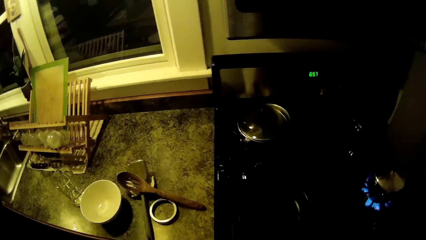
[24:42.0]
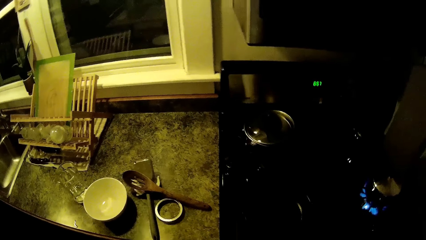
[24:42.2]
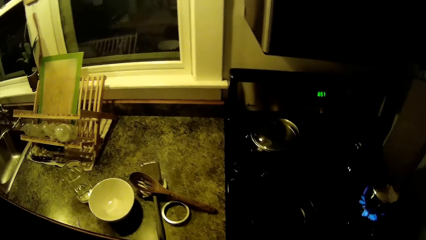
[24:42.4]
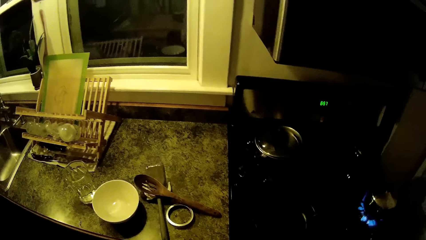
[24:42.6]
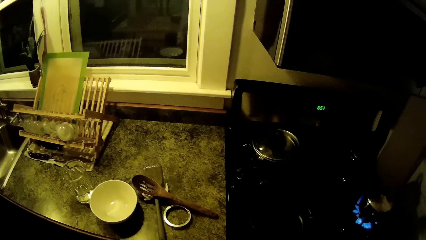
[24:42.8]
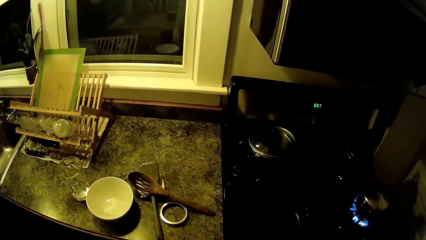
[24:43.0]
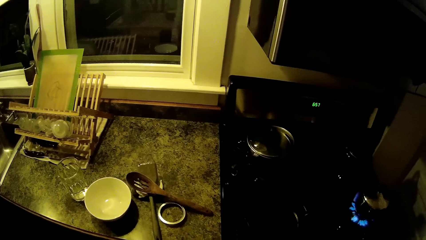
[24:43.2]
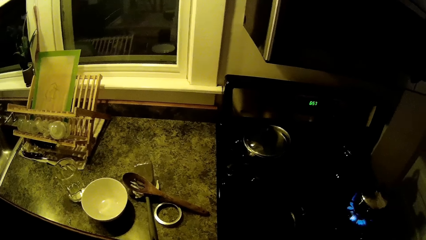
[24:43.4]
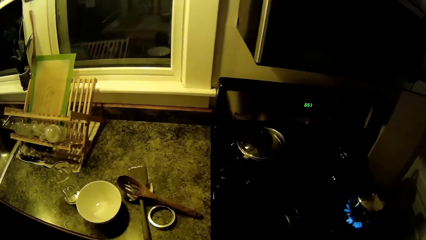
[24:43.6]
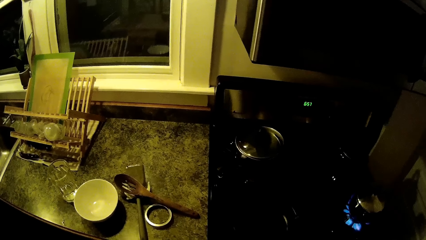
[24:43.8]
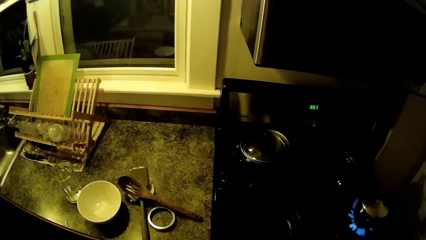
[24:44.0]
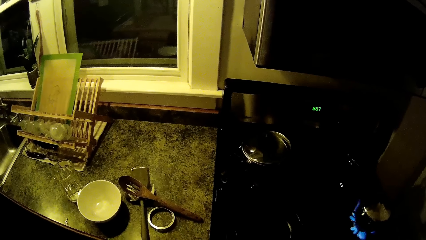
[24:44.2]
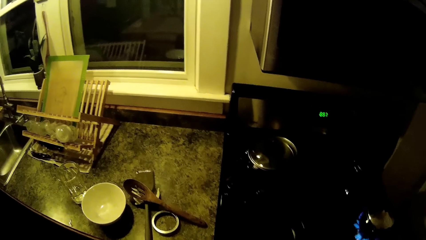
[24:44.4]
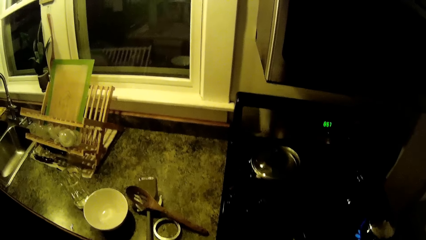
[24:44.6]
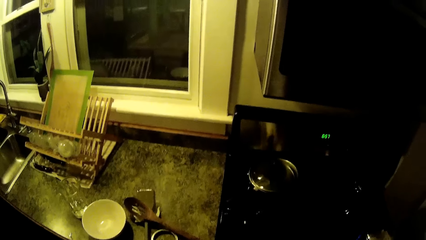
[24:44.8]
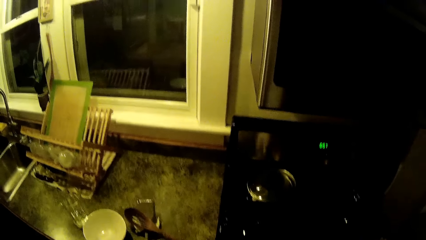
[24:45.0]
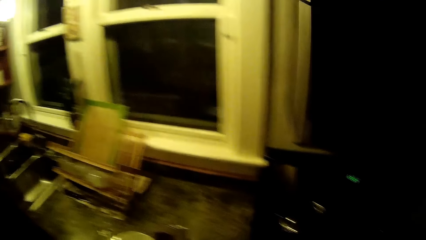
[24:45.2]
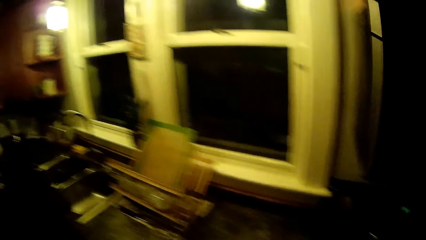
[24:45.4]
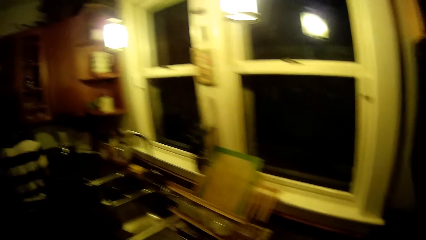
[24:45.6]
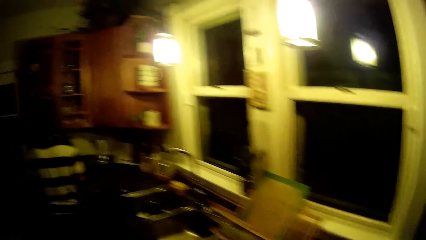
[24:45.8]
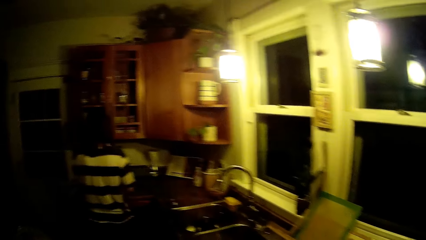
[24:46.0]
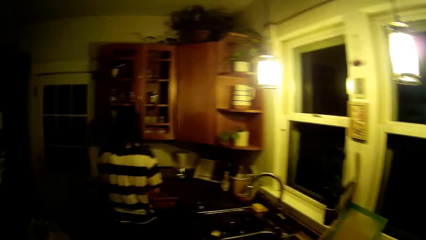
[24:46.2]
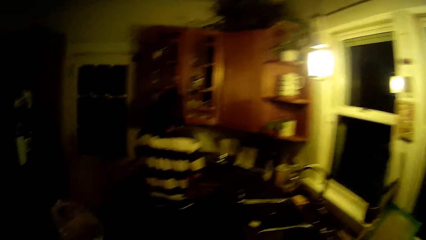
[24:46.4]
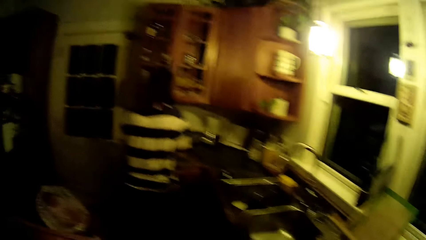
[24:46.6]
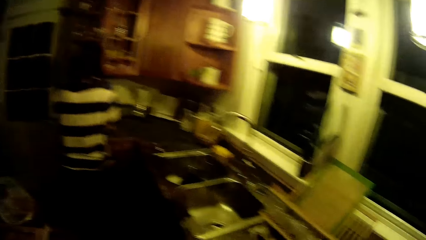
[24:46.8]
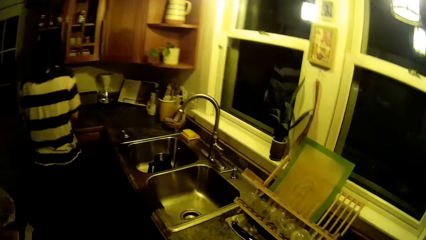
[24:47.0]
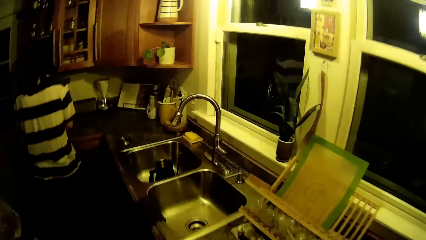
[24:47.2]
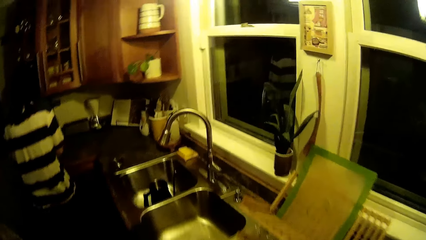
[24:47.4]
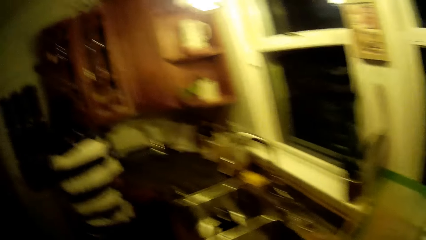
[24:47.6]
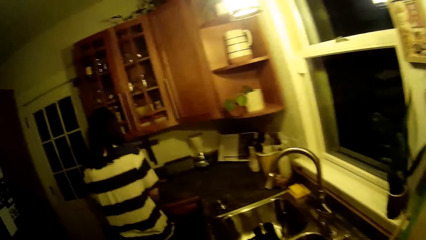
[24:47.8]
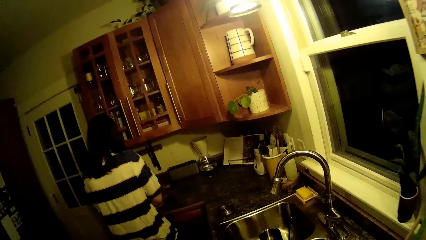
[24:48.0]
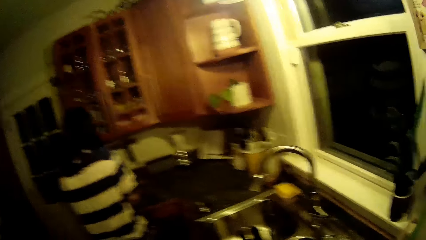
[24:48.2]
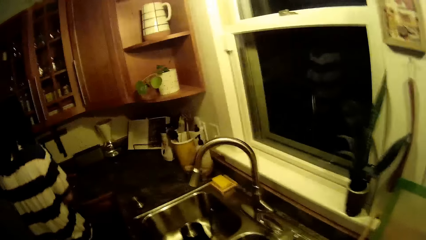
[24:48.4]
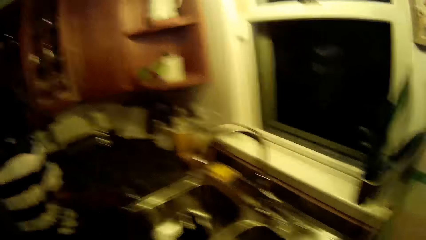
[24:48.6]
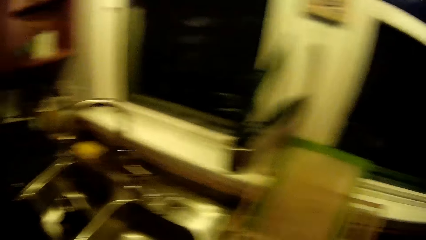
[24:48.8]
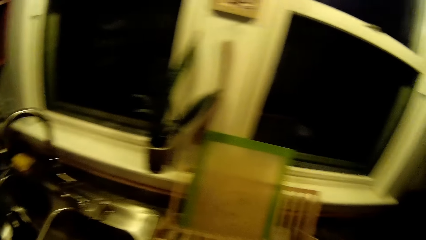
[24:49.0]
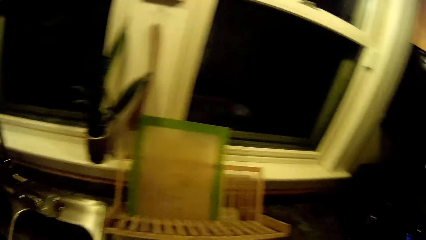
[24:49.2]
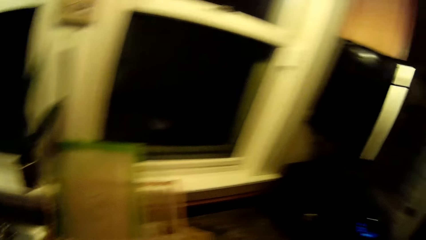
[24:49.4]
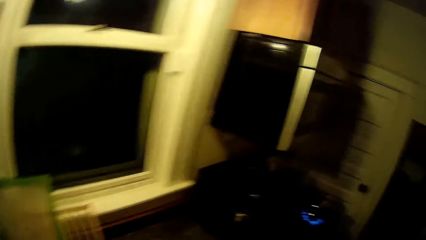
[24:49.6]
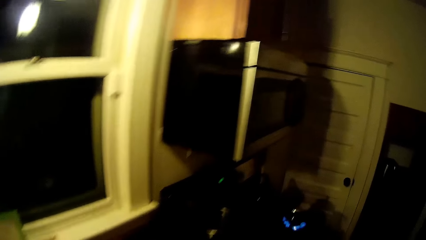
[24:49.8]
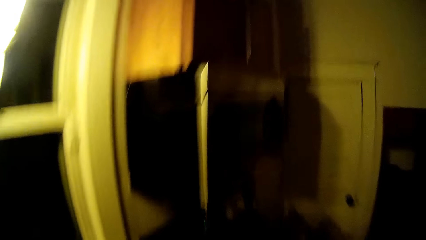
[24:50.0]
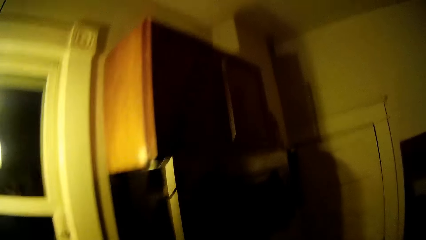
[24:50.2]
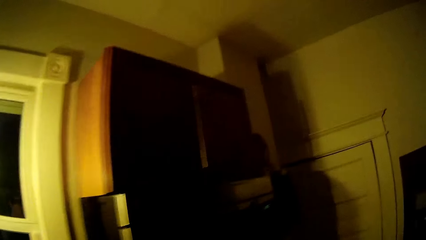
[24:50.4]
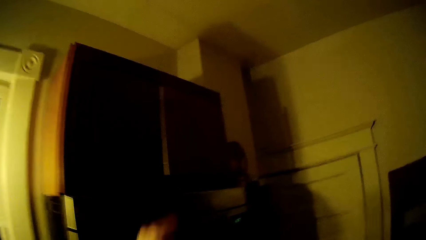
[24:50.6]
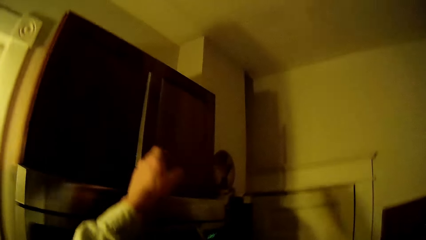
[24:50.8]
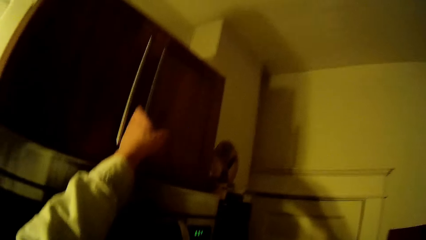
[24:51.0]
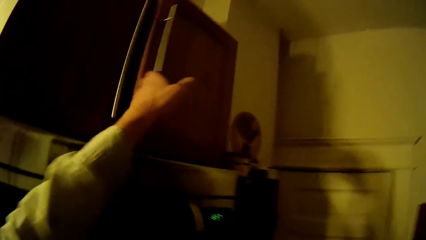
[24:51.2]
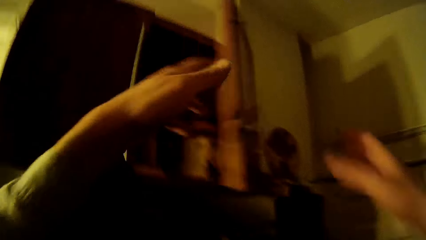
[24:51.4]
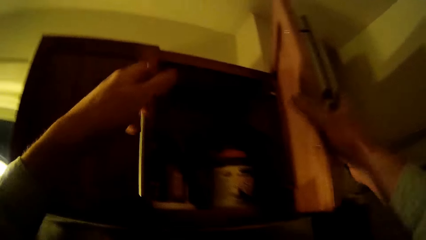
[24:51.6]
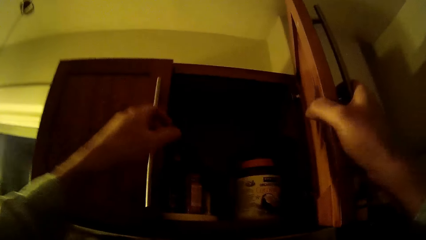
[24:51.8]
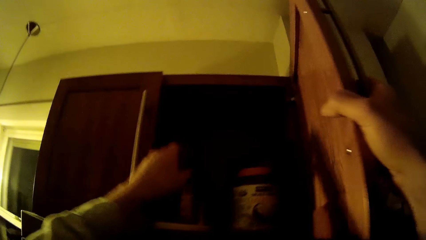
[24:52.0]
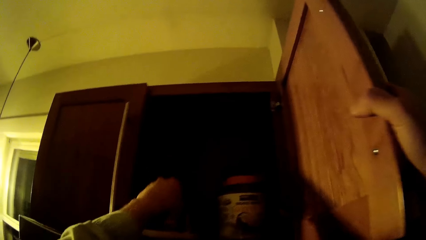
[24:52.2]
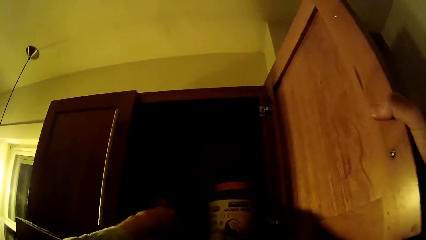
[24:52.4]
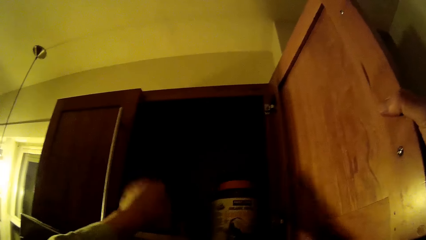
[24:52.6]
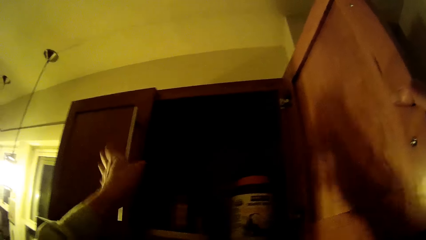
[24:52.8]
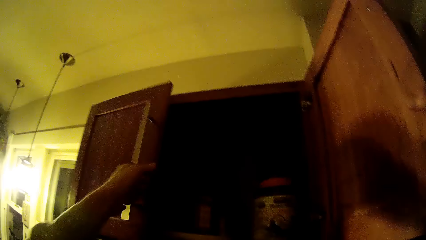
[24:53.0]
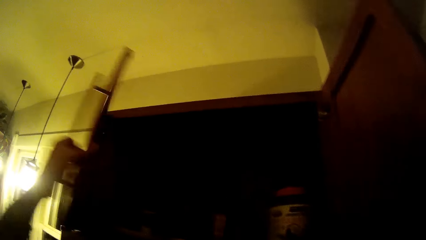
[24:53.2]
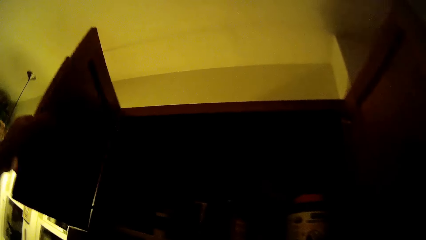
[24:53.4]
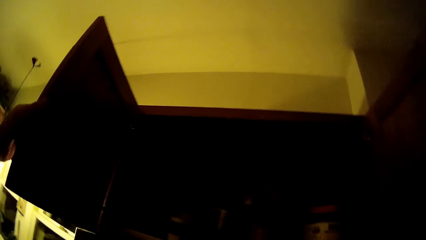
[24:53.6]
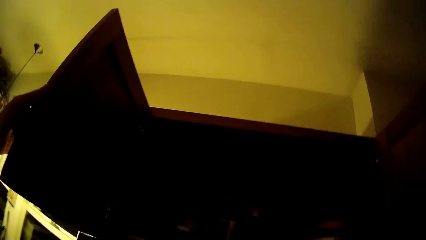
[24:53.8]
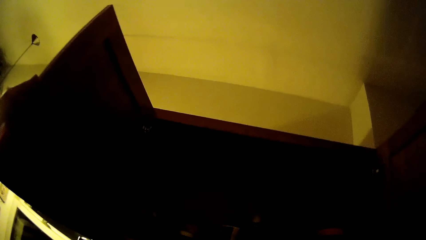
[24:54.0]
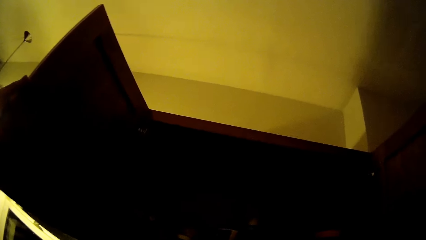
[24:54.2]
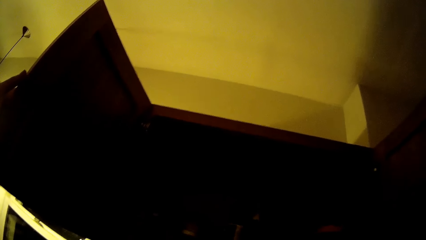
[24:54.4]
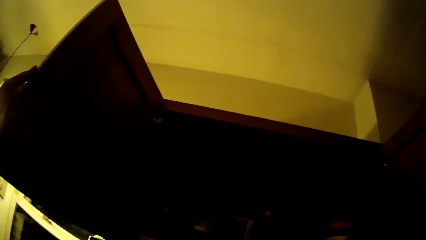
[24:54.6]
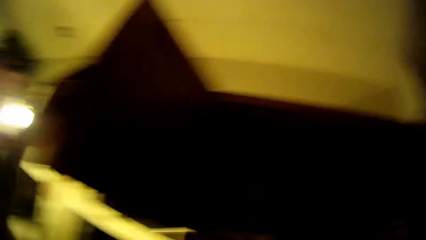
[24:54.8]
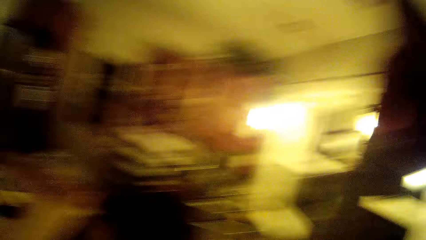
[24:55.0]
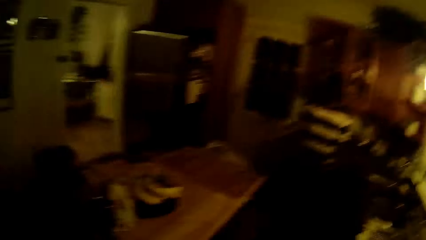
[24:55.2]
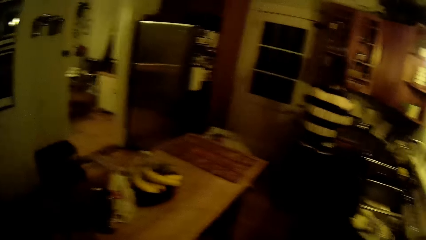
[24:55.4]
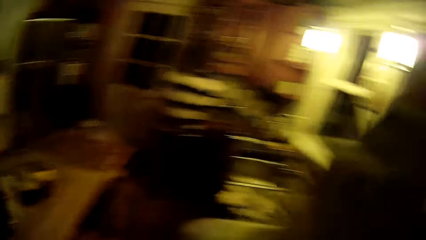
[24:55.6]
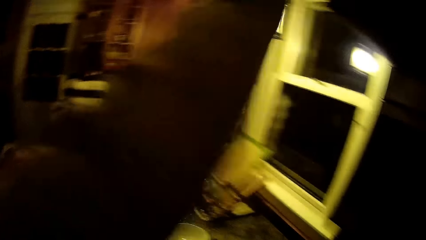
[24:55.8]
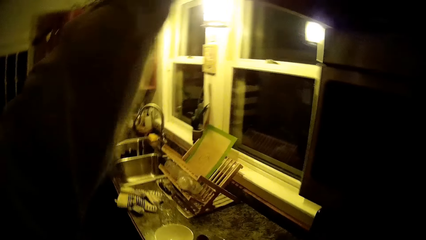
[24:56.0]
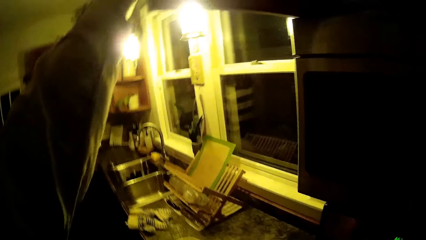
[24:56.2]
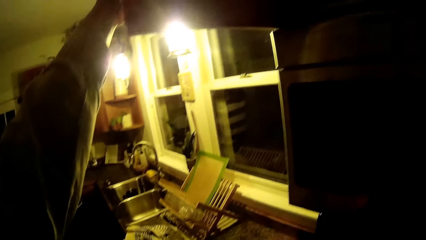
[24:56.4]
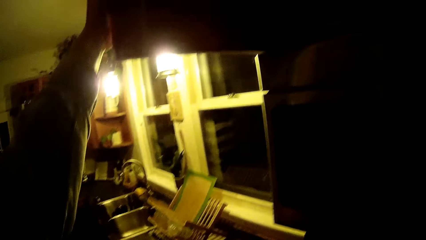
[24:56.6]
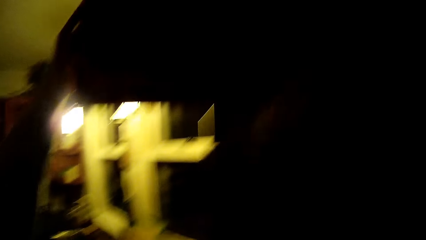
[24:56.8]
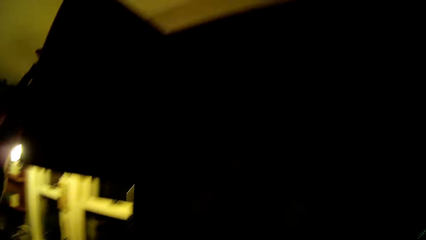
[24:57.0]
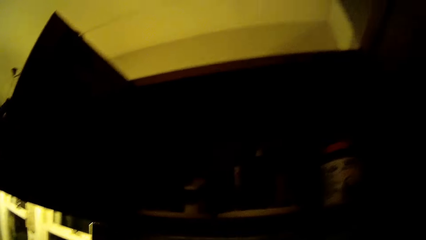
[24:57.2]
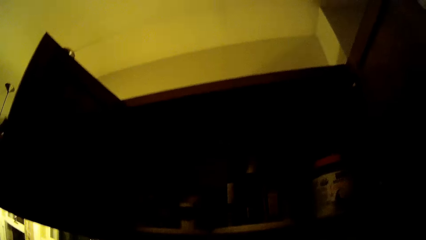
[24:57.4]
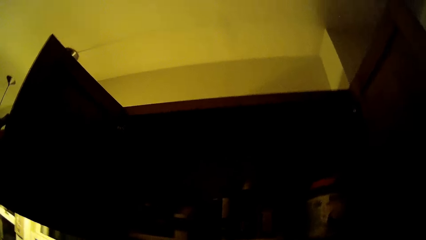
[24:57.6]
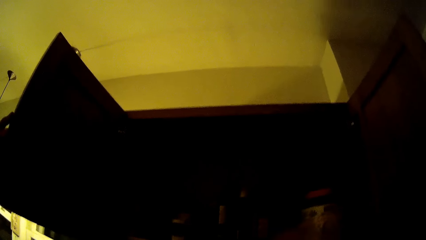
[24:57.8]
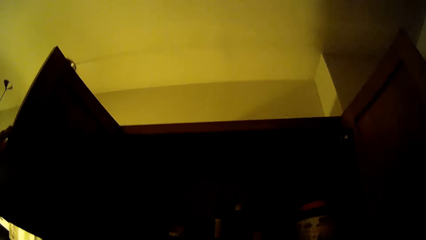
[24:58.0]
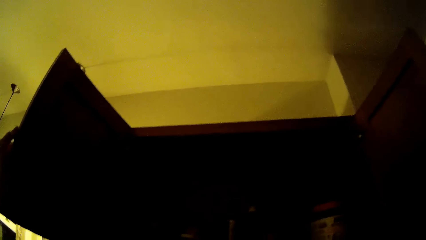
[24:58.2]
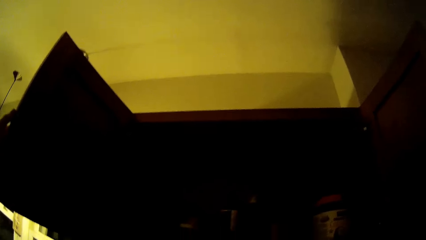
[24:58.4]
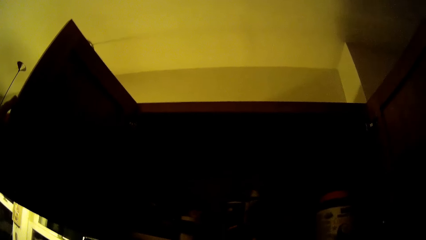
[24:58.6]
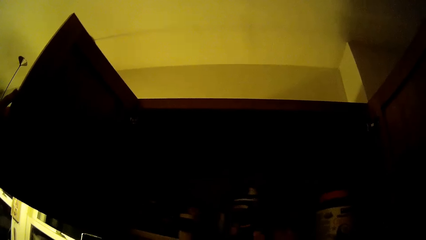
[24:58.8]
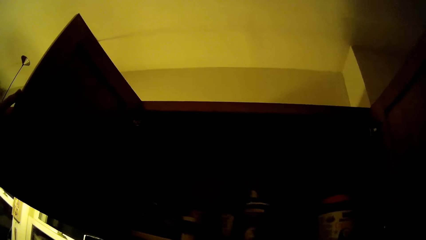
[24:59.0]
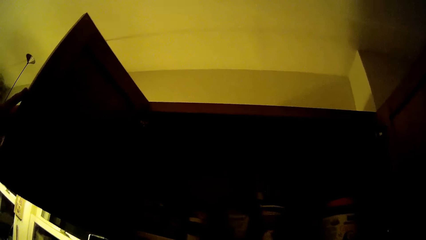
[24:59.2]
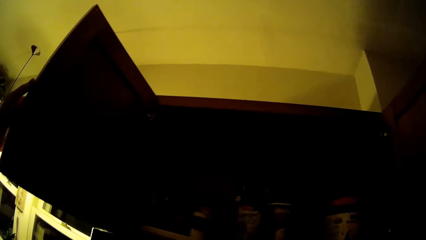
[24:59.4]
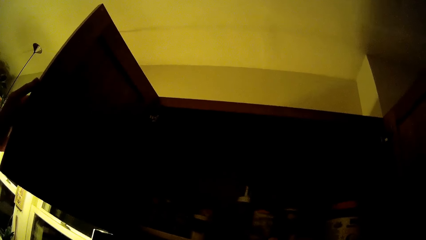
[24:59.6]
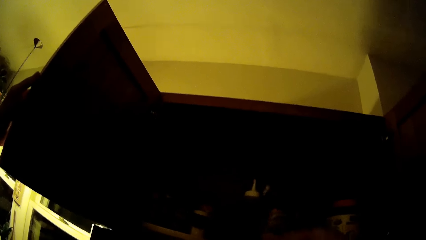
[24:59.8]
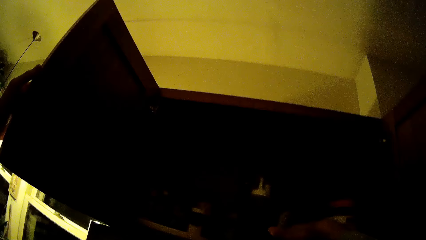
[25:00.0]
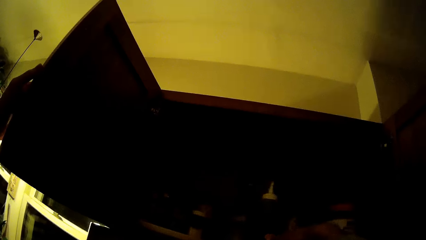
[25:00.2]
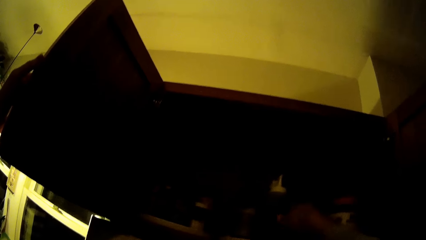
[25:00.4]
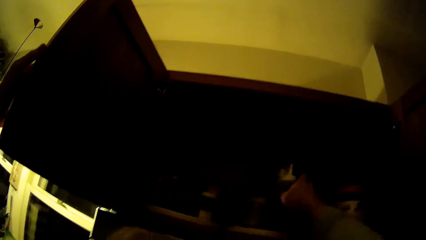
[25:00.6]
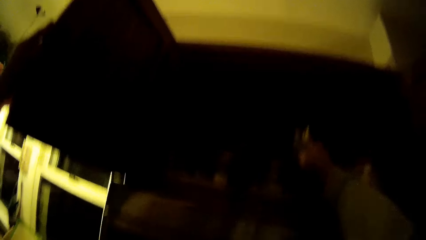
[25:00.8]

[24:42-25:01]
The camera wearer opens a door of the kitchen cabinet with his left hand. He passes the door of the kitchen cabinet to his right hand. He opens a door of the kitchen cabinet with his left hand. He looks around. He picks up a bottle from the kitchen cabinet with his right hand.
